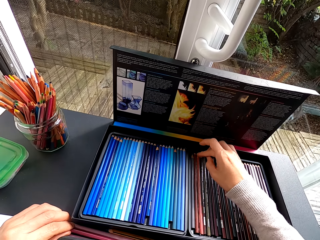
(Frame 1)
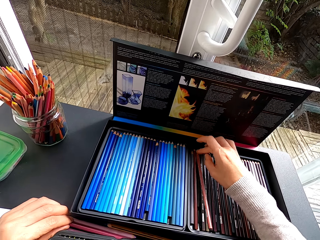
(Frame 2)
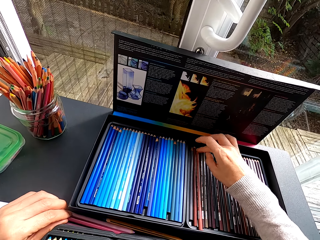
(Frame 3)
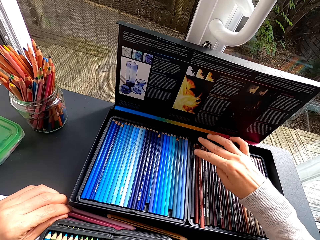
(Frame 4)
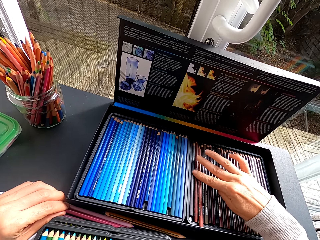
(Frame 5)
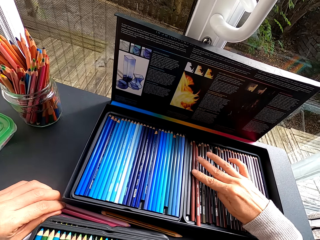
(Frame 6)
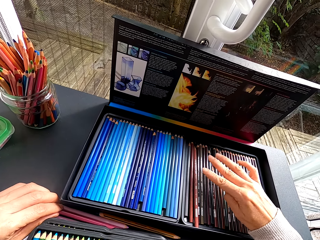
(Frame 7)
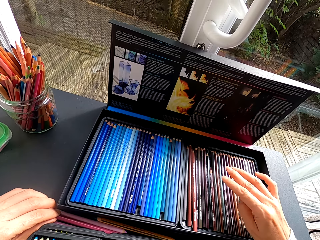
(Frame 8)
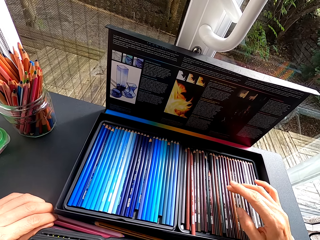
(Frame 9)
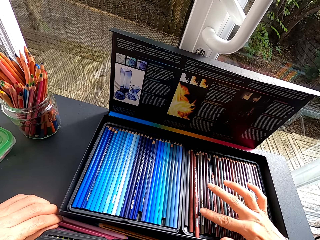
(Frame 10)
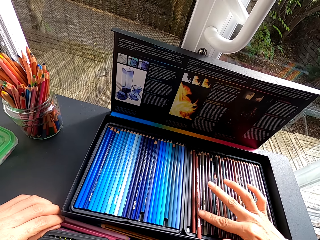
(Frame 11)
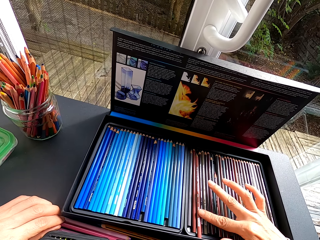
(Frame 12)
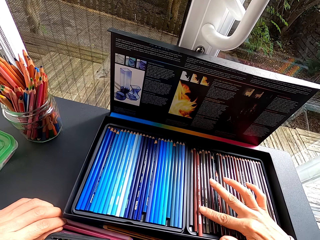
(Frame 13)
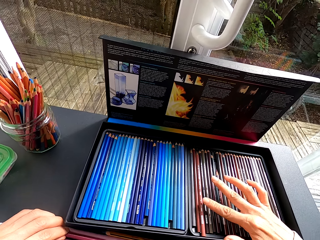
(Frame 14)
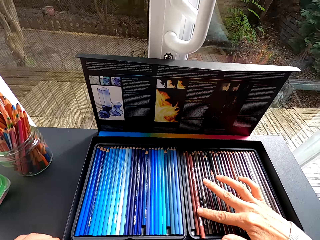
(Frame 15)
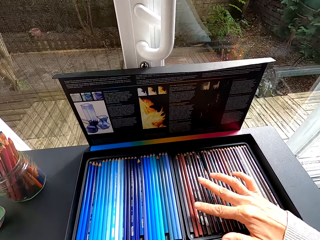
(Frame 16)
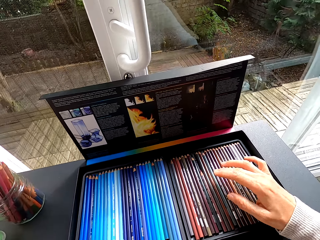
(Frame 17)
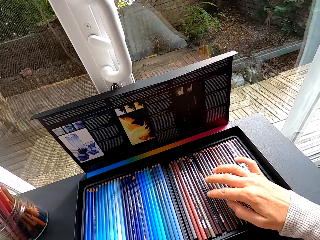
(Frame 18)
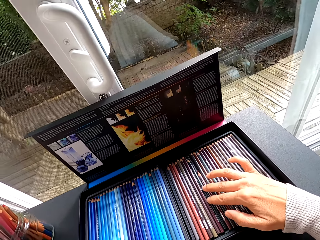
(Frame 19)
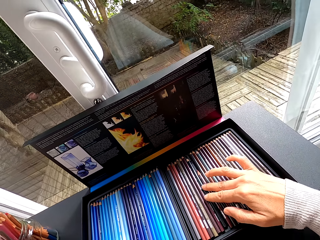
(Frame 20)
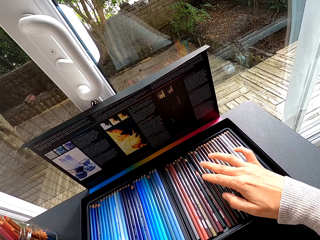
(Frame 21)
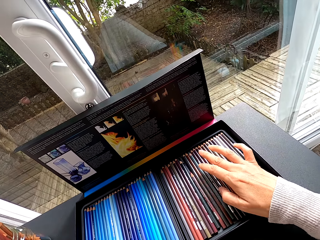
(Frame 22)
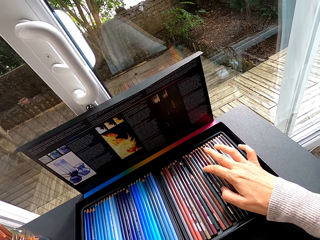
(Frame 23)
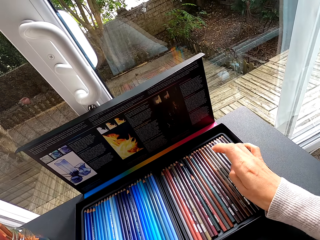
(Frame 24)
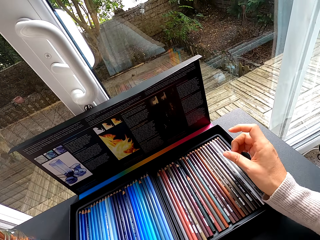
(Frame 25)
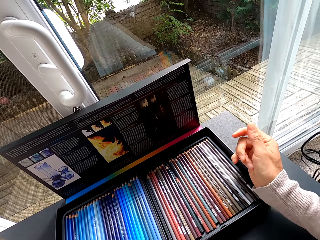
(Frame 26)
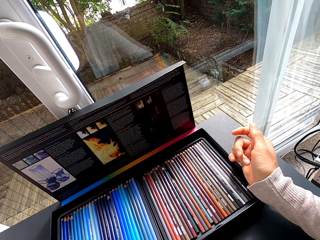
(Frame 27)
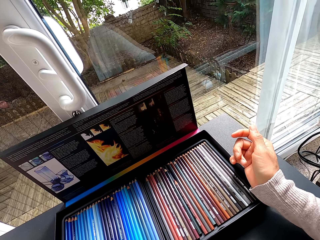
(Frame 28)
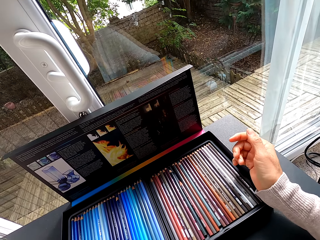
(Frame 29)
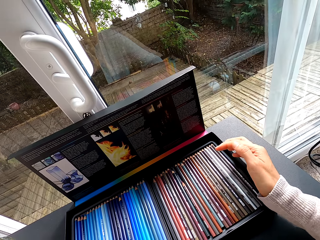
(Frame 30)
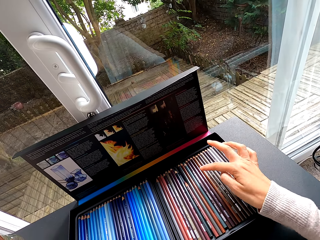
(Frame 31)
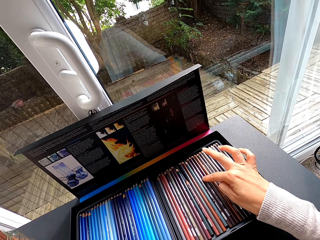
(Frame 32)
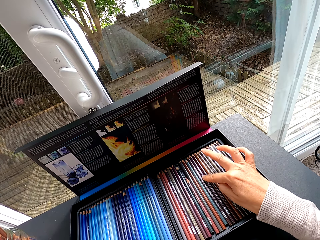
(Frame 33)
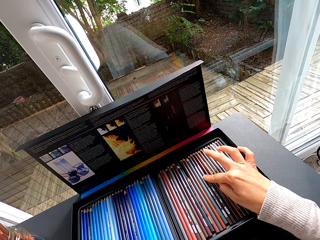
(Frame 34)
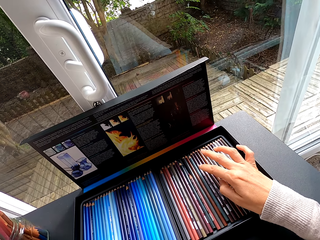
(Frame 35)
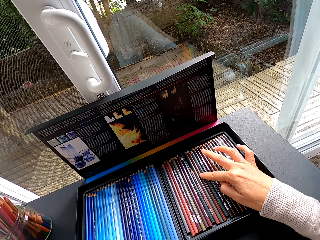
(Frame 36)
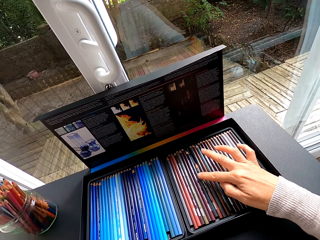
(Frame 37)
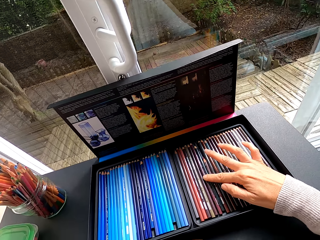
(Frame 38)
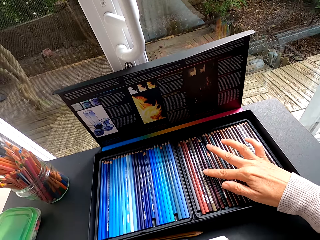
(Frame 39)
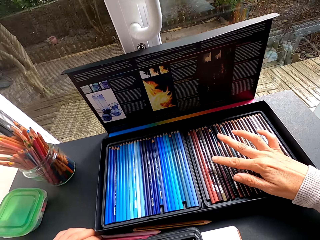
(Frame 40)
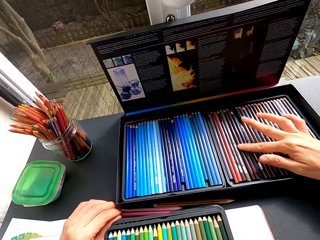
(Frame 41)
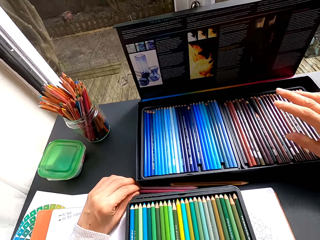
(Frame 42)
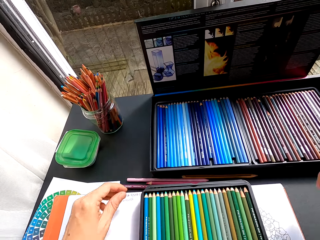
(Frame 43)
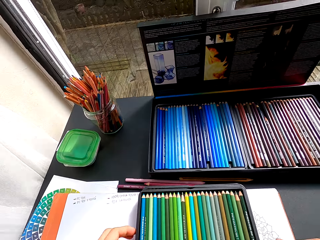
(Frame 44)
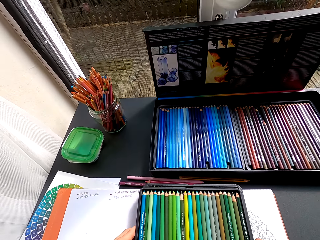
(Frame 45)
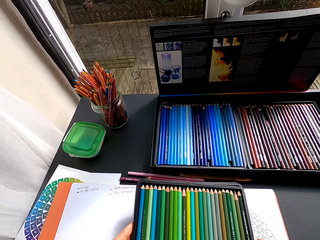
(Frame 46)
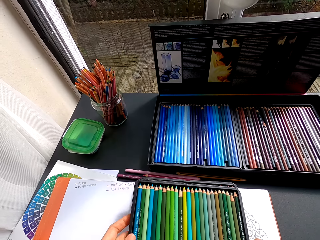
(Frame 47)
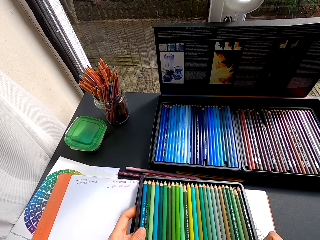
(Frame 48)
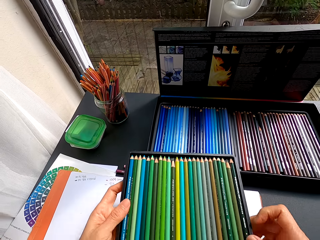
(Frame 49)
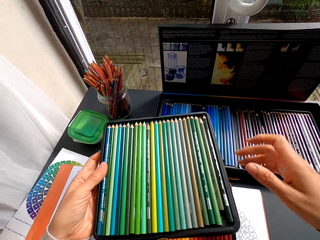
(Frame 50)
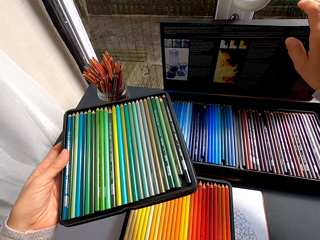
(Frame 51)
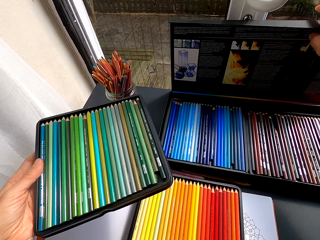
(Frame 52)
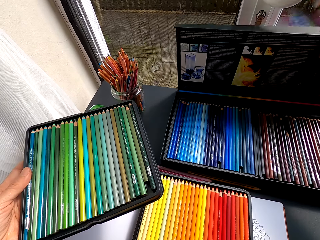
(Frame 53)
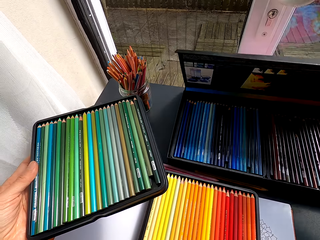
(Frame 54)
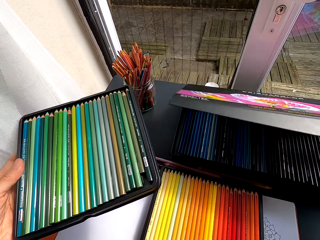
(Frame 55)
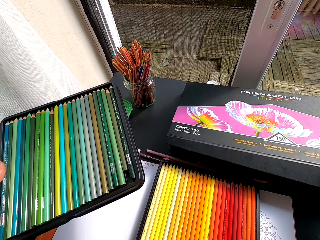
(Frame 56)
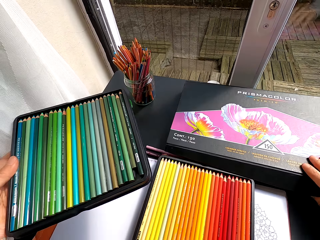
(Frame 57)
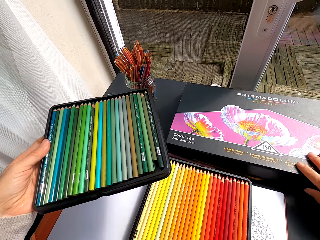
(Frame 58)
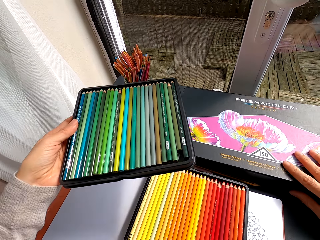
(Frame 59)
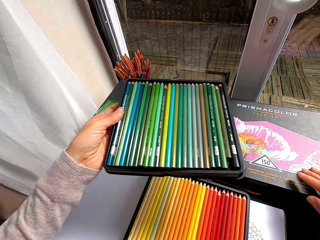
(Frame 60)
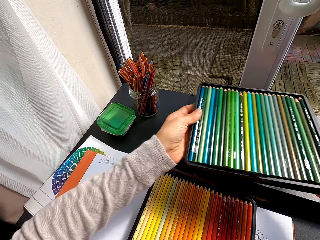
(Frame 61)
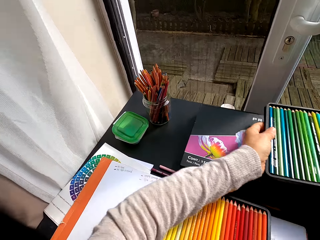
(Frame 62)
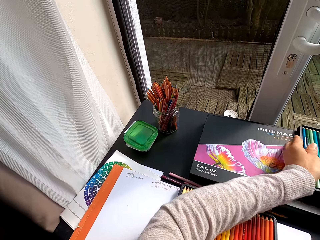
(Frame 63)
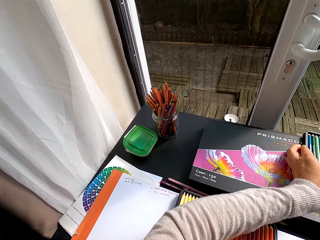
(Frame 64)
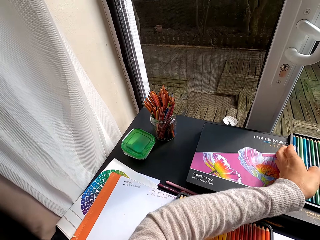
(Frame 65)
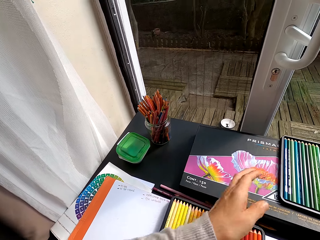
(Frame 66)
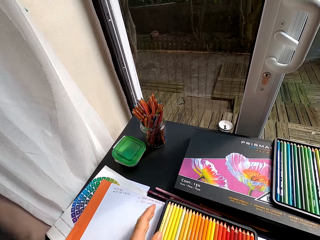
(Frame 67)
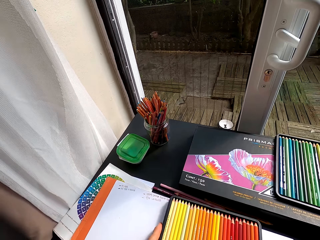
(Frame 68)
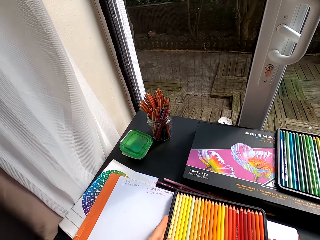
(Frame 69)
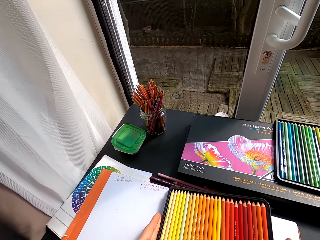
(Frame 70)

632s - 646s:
The camera wearer picks up the pencil crayons on the table. They pick up the crayon tray. They close the crayon box or container. They drop the crayon tray. They place the pencil crayons on the container.

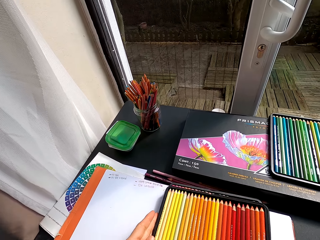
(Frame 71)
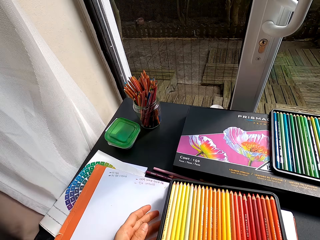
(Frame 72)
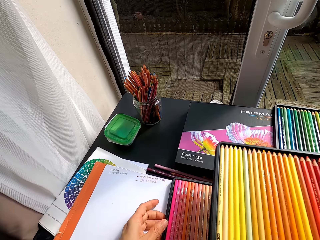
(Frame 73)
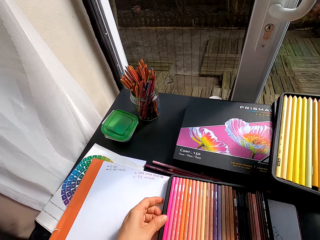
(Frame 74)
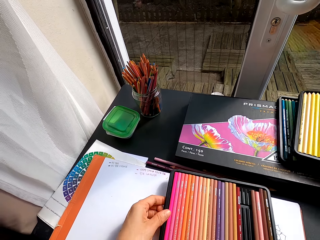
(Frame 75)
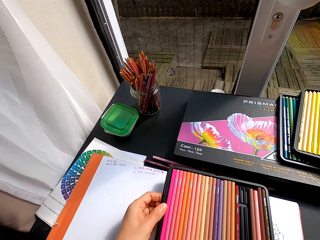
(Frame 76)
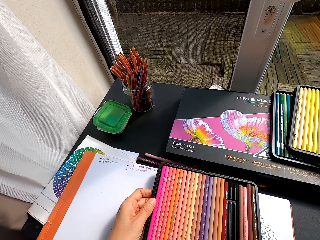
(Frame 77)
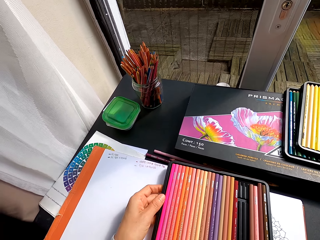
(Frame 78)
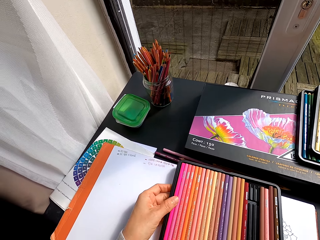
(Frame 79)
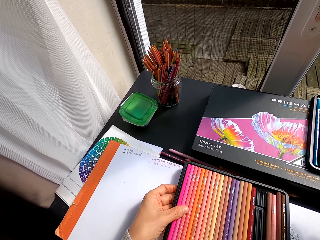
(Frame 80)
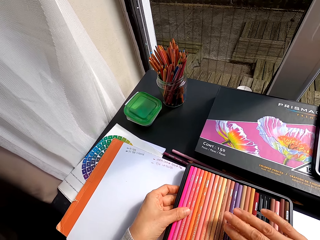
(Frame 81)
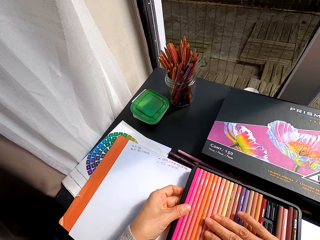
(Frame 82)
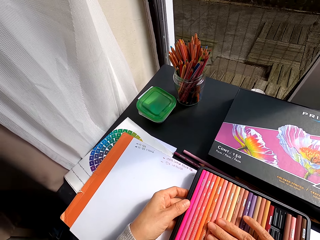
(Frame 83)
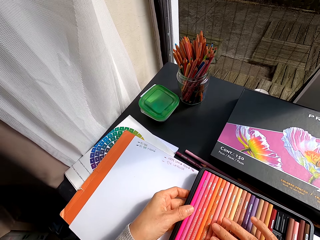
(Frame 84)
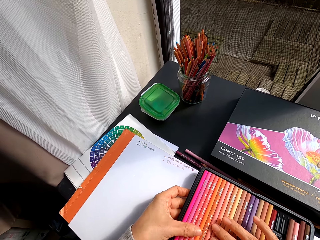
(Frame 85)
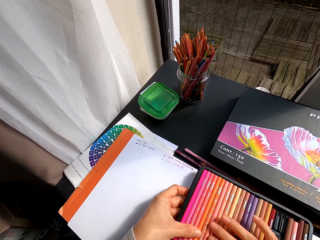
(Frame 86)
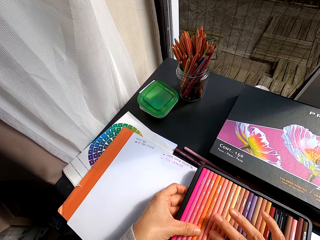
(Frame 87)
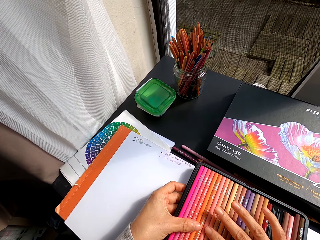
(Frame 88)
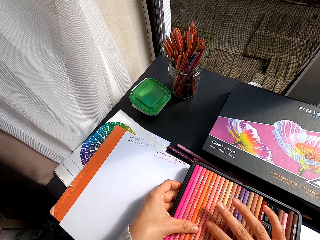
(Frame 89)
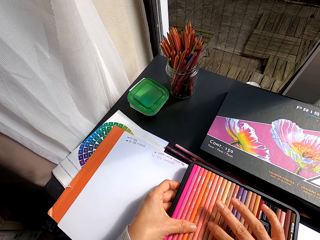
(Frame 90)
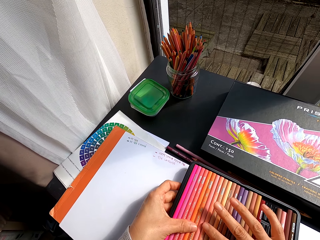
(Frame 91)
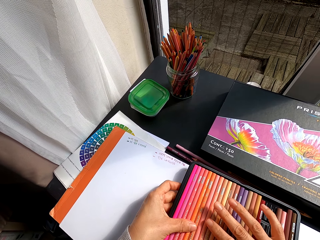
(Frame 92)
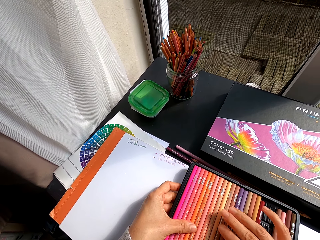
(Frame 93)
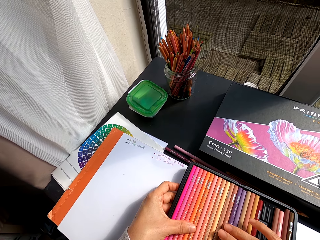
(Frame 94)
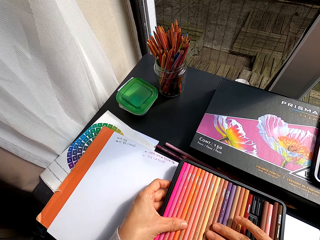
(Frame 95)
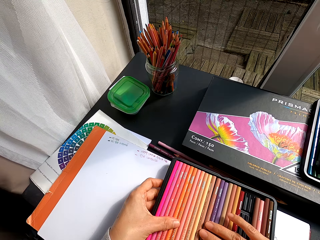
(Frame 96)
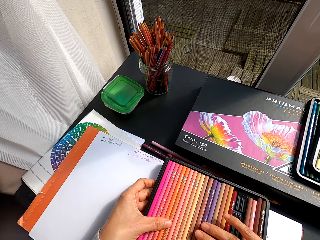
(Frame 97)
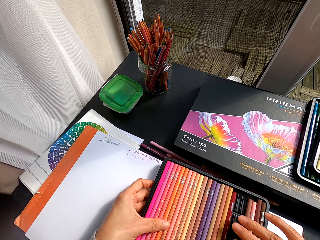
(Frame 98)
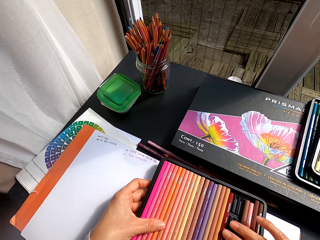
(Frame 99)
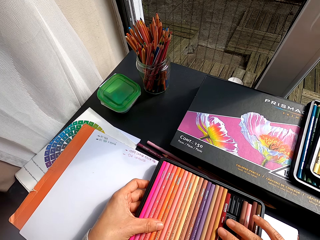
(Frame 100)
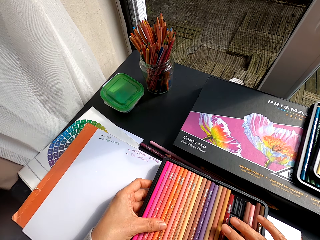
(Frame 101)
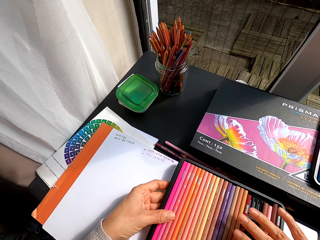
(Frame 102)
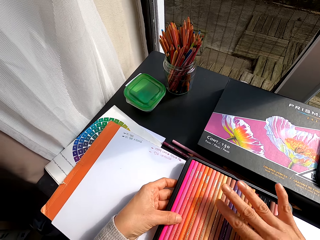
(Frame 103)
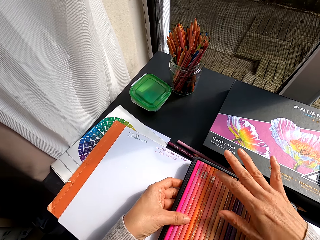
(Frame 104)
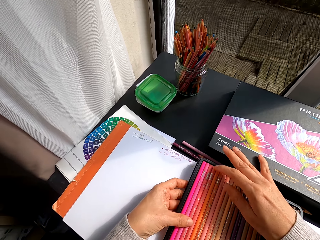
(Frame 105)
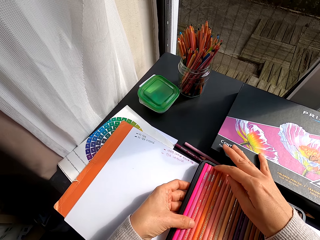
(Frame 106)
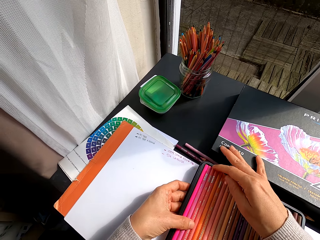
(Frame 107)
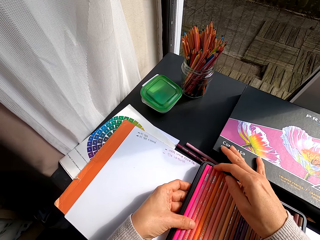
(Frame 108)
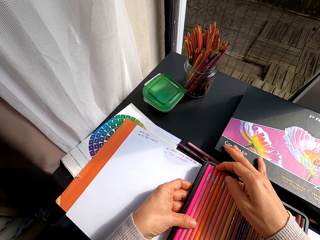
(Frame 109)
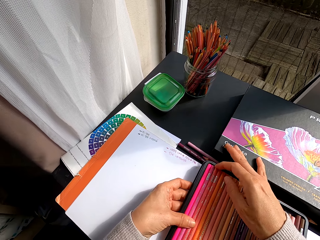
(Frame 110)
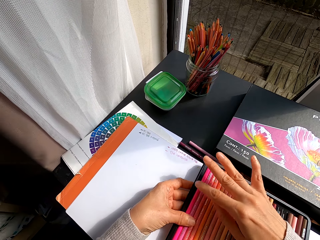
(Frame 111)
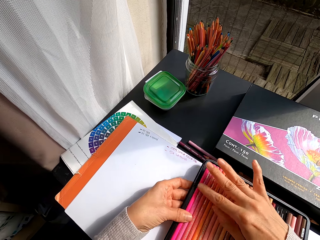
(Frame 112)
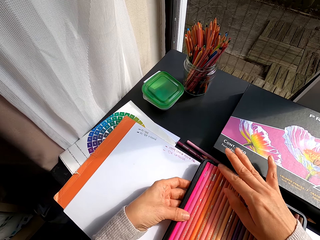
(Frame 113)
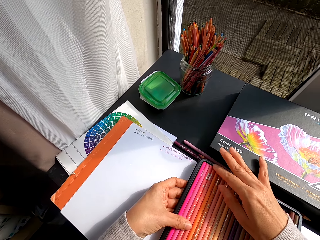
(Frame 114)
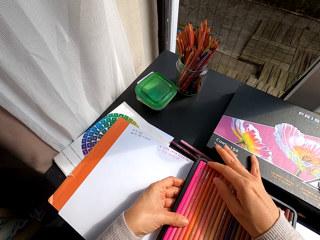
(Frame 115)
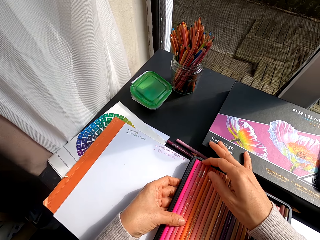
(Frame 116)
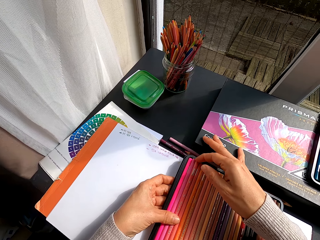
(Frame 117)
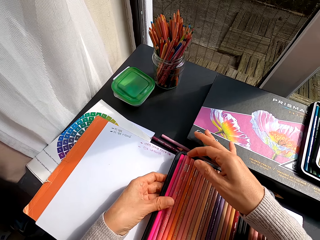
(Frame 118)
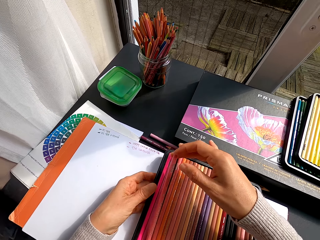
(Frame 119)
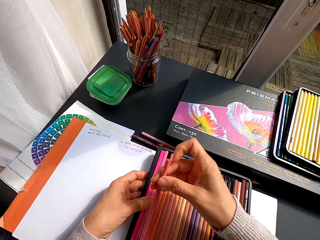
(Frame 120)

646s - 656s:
The camera wearer picks up the crayon tray. They drop the crayon tray. They select the crayons in the crayon tray. They inspect the pencil crayons.
